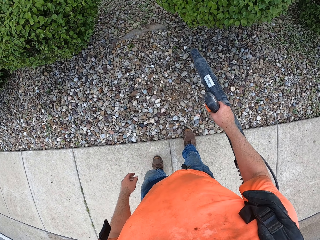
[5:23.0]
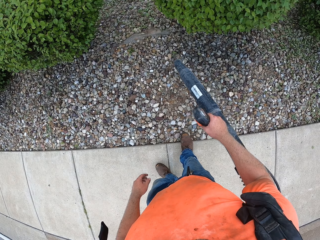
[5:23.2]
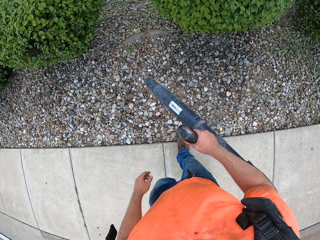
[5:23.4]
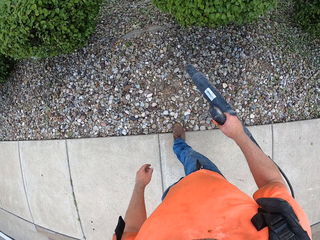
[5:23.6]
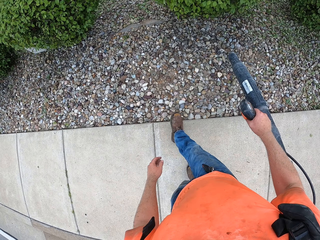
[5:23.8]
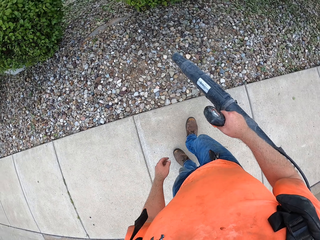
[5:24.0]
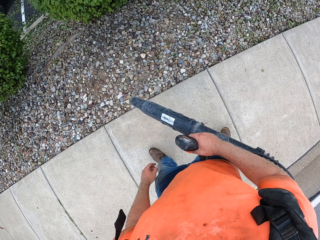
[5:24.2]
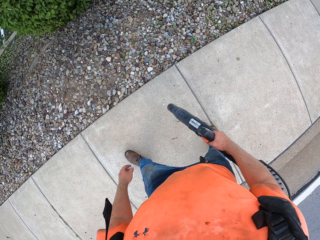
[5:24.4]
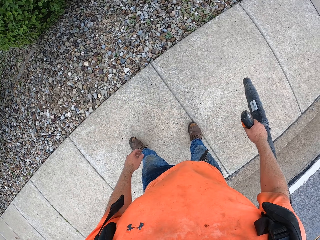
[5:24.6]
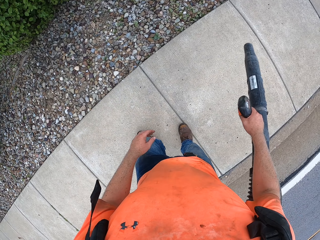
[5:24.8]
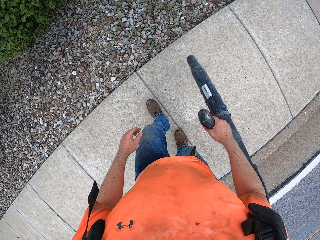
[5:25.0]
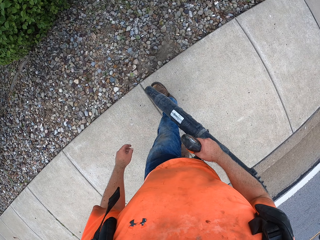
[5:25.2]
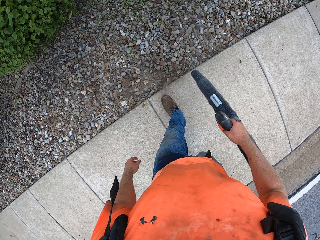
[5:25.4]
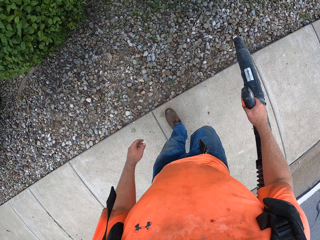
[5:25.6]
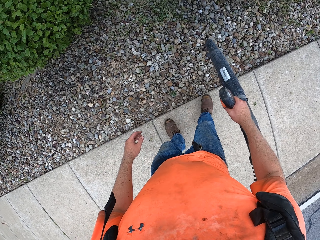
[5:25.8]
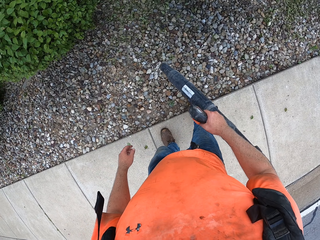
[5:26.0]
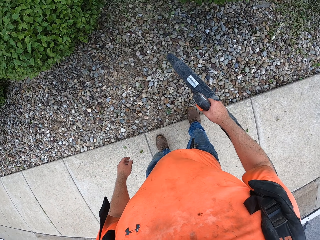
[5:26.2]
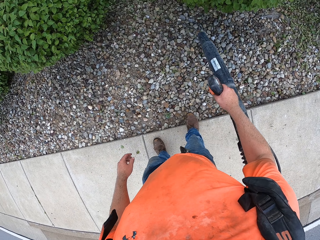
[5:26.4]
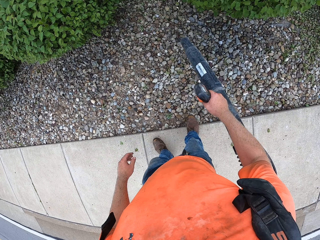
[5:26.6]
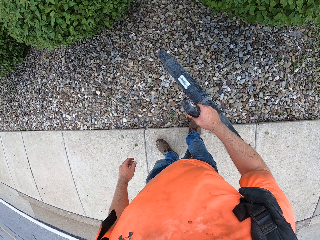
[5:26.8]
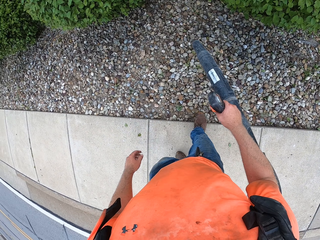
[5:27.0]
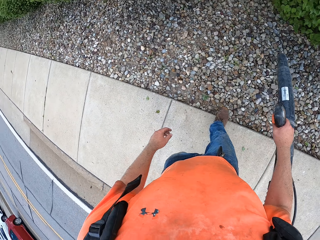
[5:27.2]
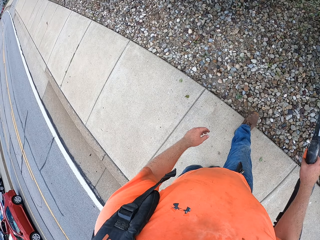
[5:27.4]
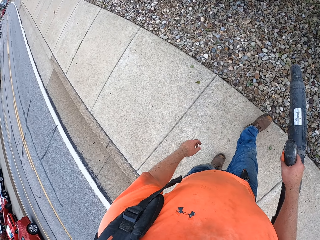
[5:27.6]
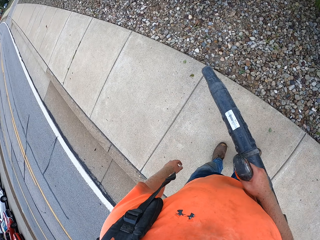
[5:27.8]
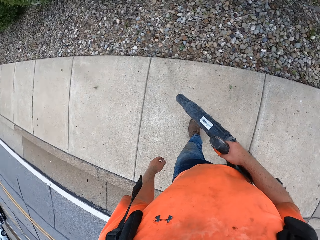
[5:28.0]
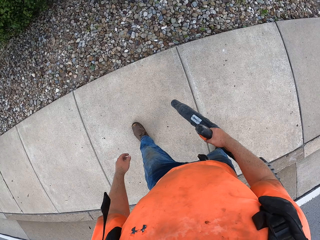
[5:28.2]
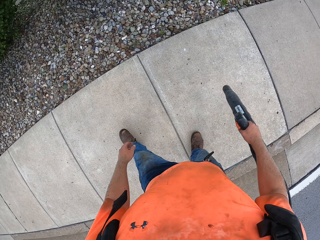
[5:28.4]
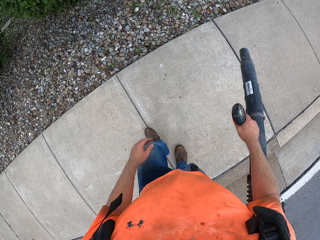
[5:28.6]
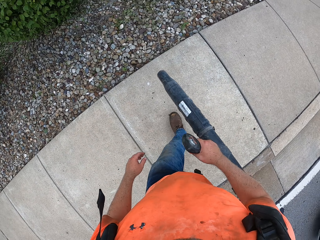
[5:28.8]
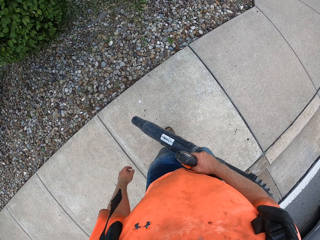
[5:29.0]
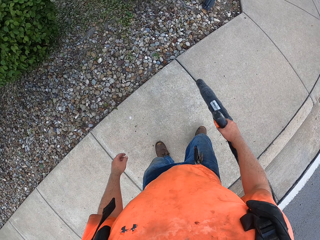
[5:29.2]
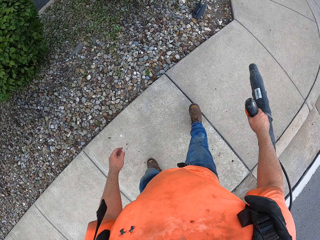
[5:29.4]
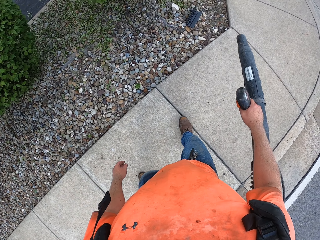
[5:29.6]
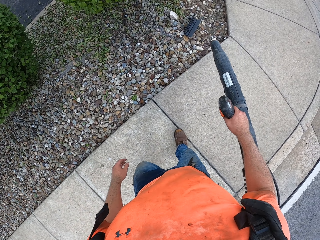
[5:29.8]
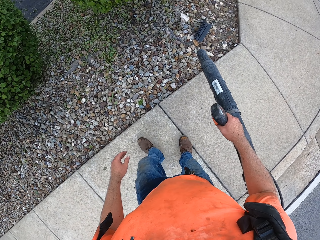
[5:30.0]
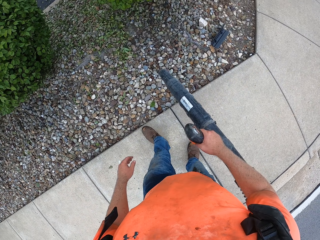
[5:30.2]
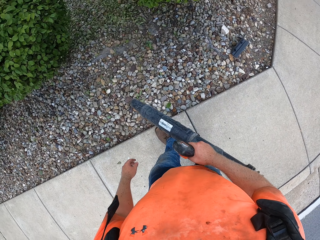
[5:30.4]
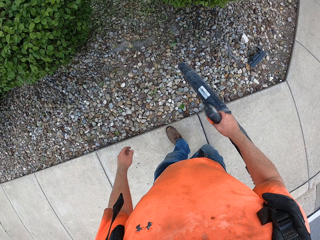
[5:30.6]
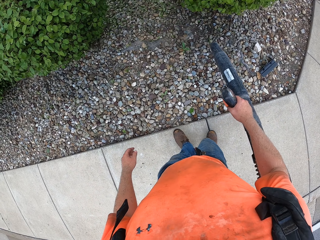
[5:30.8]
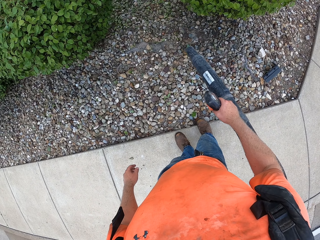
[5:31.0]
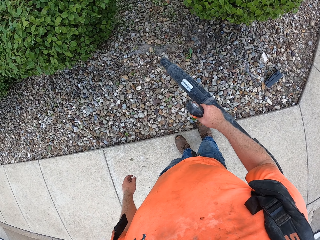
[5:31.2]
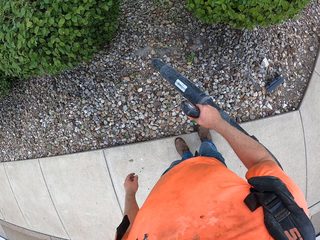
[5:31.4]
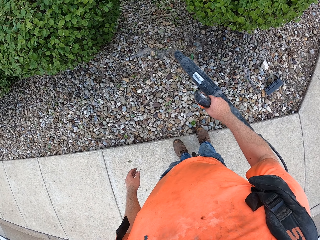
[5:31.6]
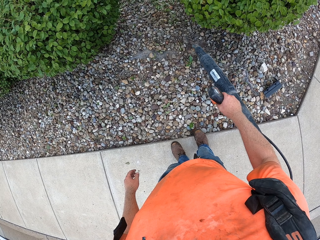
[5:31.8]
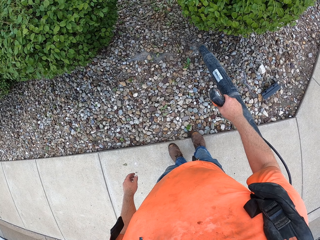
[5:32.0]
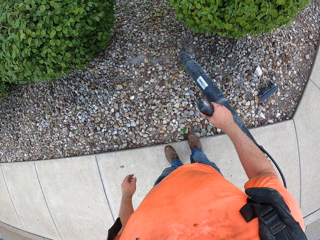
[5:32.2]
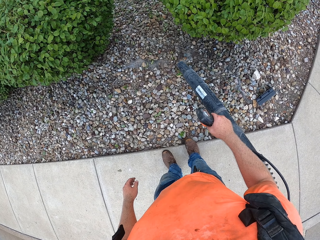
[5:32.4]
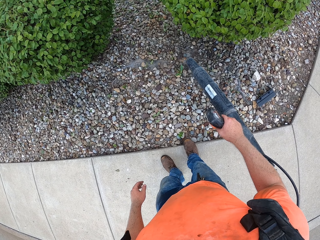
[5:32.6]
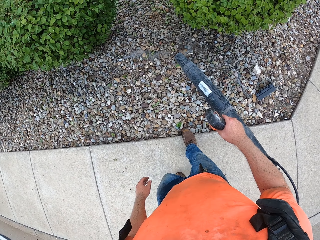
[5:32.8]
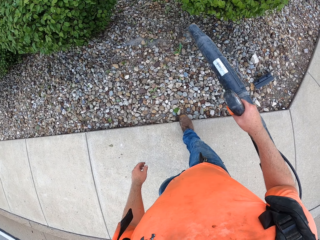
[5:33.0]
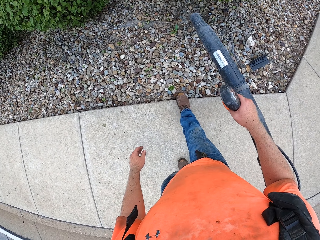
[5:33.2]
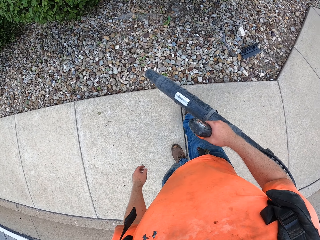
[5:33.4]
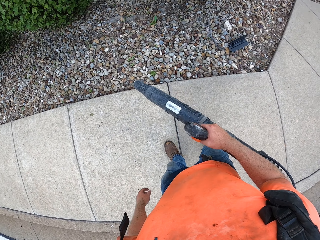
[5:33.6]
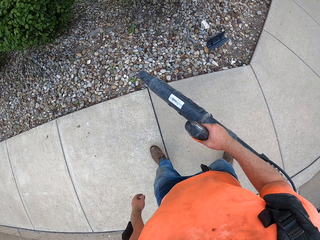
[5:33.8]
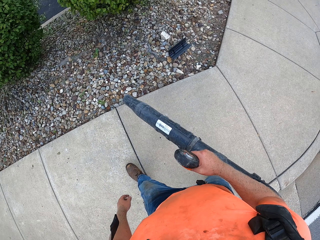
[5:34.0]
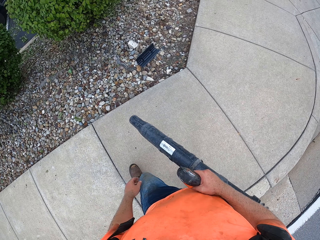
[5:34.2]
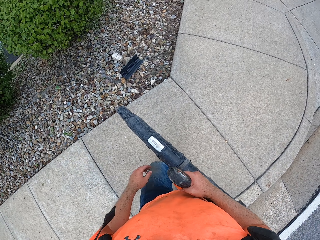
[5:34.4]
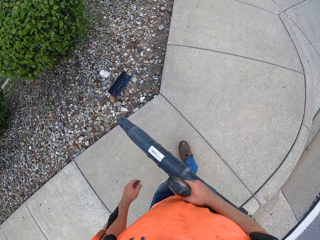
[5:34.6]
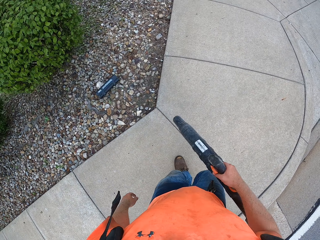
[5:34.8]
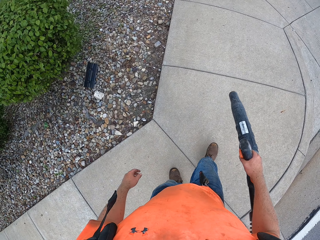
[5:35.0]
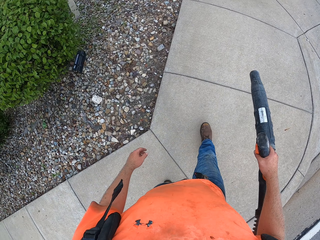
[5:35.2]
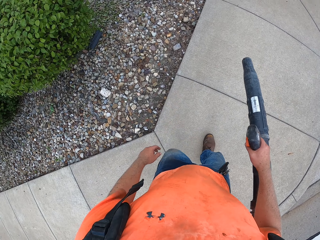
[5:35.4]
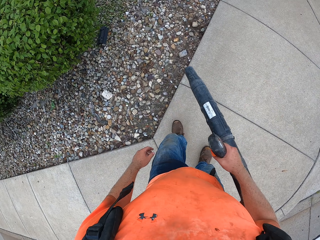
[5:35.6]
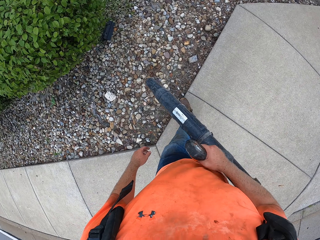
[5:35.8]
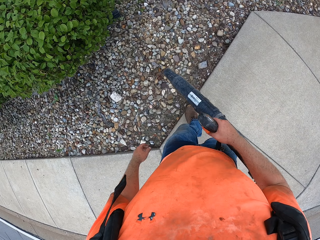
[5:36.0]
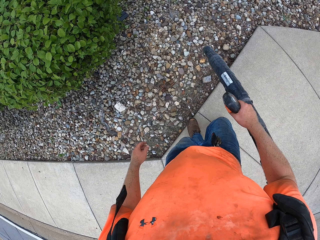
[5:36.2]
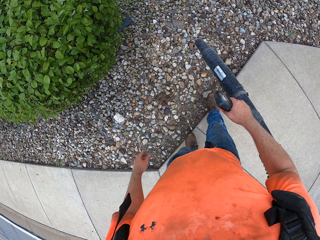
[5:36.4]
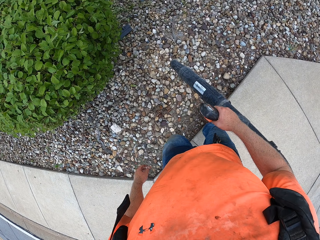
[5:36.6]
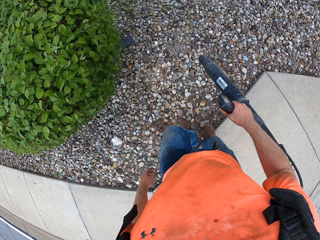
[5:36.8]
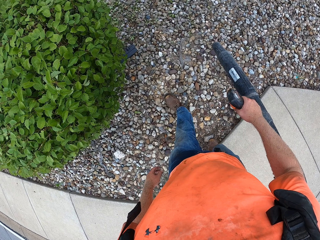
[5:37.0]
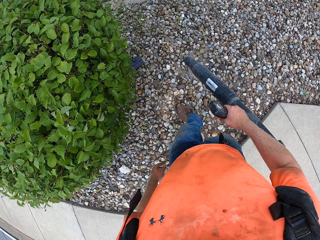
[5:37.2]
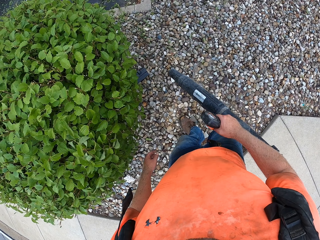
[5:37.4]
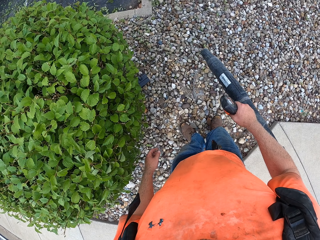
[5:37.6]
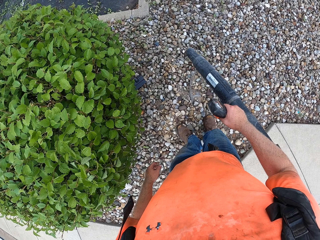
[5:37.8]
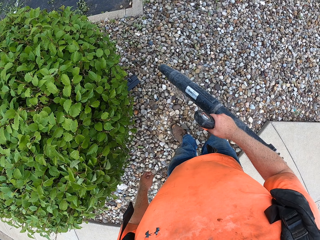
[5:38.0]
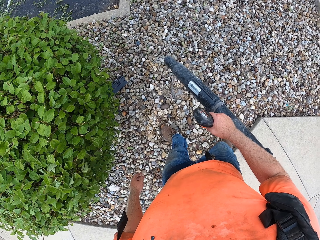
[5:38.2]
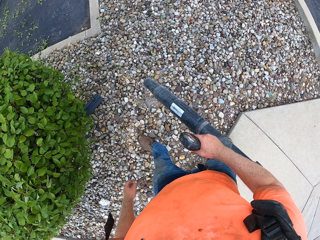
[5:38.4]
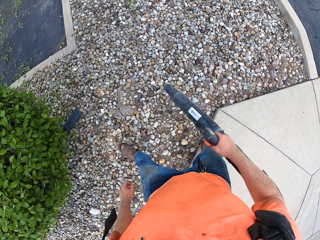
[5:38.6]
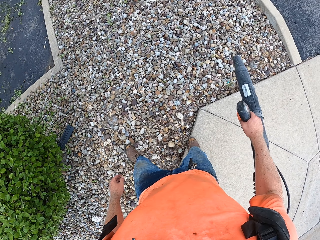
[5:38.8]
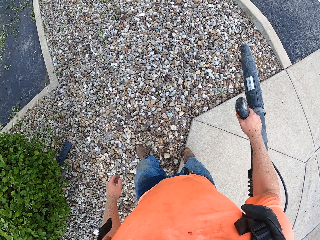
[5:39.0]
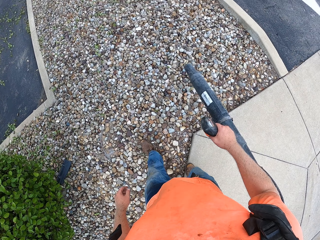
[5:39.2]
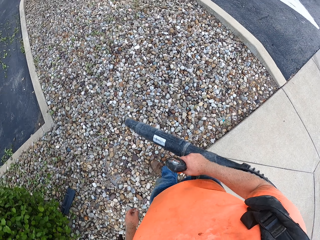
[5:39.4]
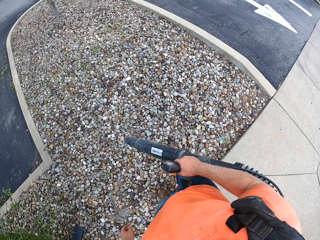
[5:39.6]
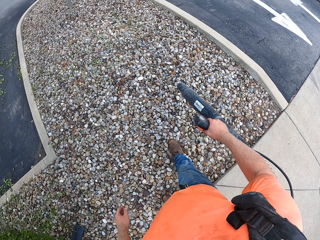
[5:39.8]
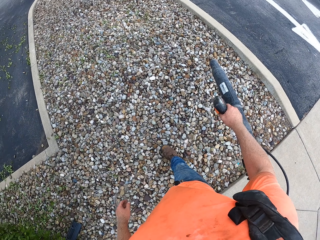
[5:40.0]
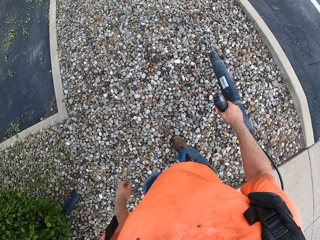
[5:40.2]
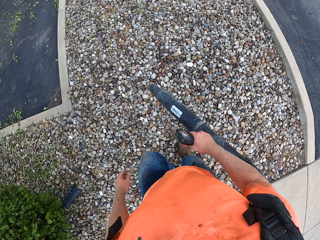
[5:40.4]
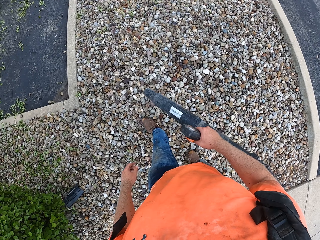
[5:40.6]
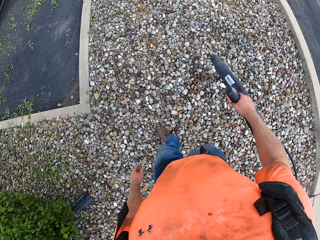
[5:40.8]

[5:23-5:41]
The camera wearer blows leaves on the walkway with the backpack leaf blower in his right hand. A red car drives past the camera wearer. The camera wearer looks to his left. The red car drives past him again. He blows leaves on the walkway with the backpack leaf blower in his right hand. He blows something away.

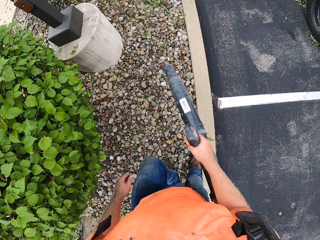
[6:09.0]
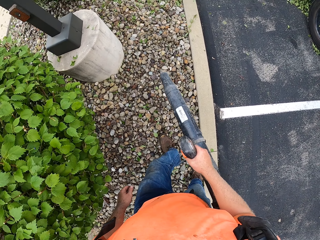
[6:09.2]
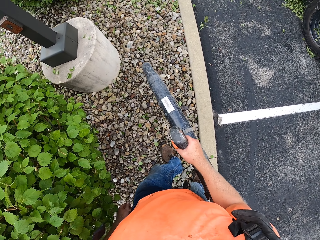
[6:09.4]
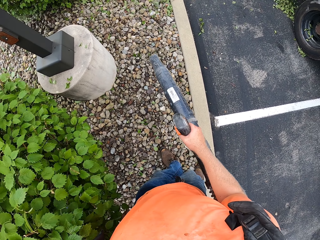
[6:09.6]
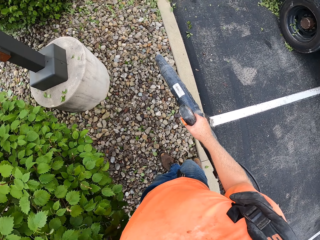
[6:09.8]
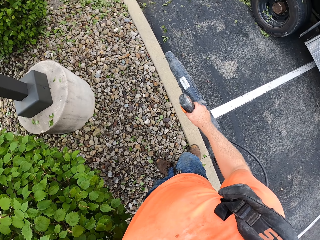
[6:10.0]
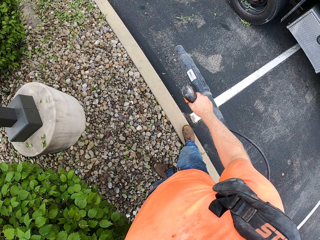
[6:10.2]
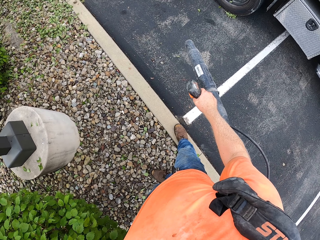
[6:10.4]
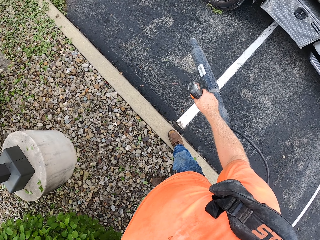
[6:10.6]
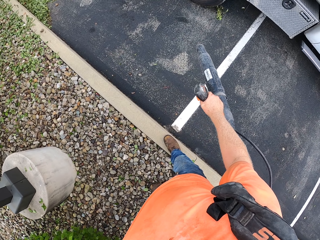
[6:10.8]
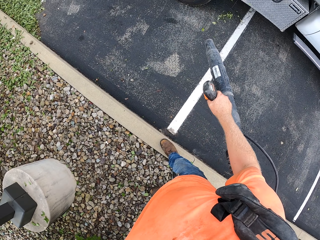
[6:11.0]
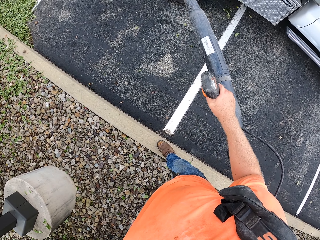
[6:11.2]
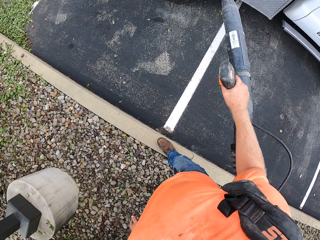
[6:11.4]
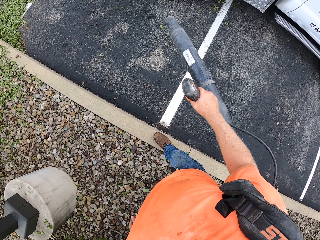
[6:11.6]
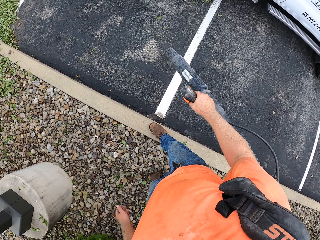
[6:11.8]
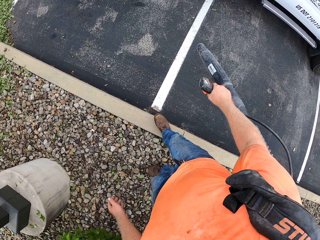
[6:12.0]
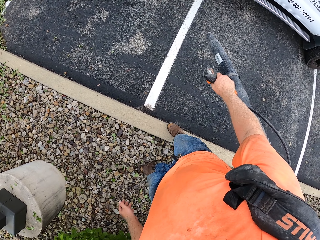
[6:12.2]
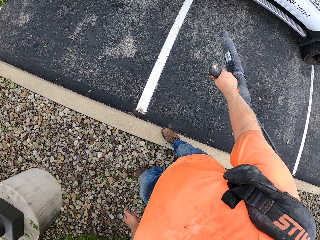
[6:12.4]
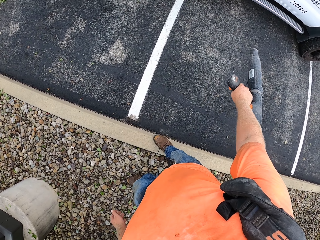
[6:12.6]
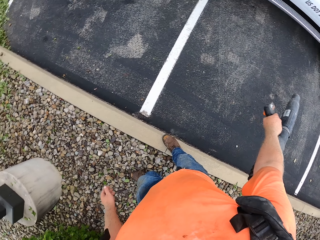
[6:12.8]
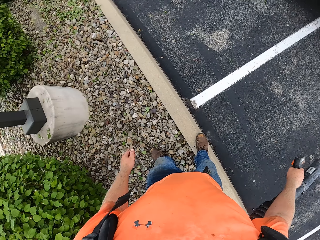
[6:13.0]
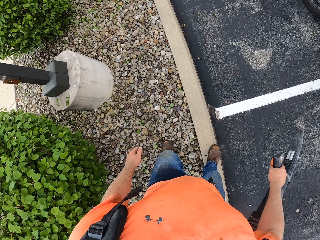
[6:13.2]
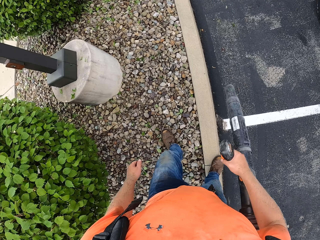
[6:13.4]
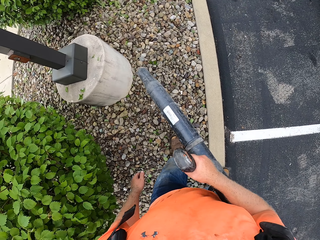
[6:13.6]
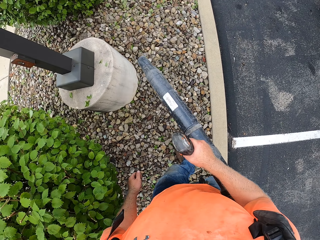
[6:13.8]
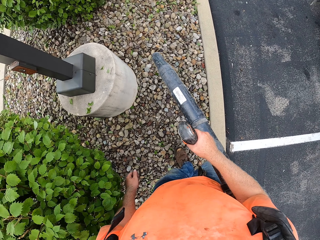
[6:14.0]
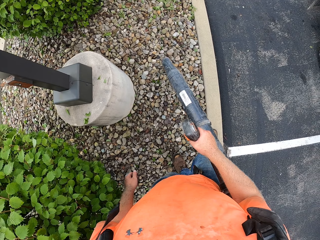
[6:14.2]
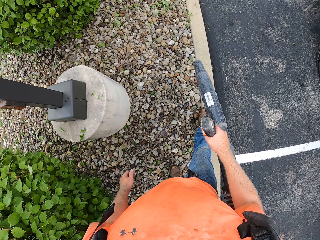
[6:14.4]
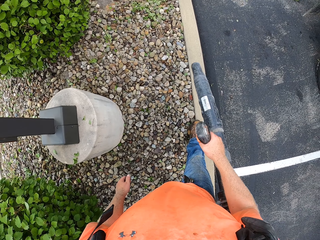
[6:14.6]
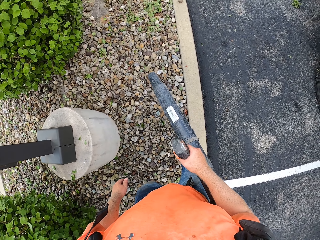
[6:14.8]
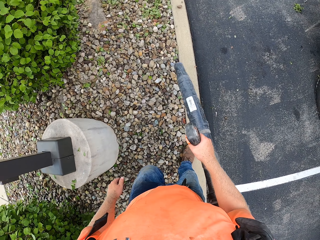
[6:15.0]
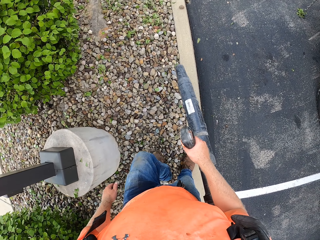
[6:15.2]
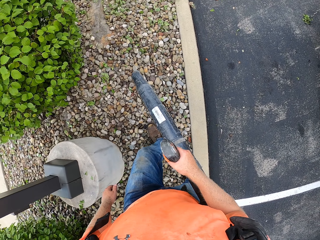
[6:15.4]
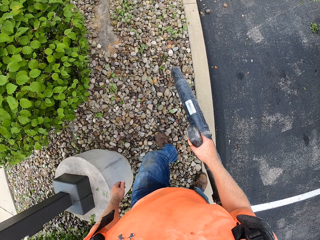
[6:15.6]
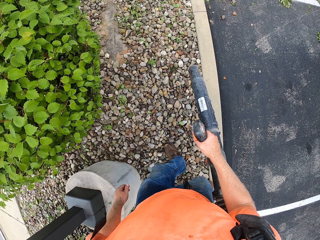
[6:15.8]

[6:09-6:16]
The camera wearer blows leaves from the truck.
